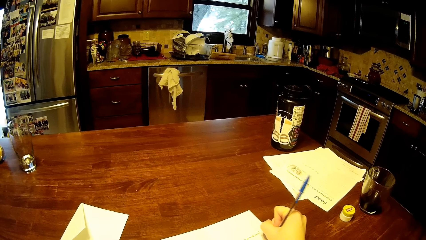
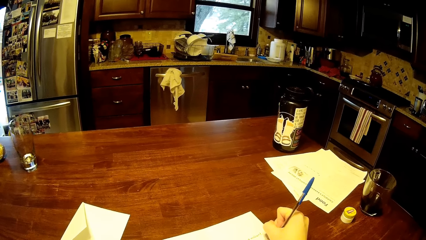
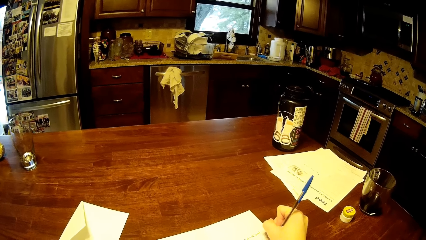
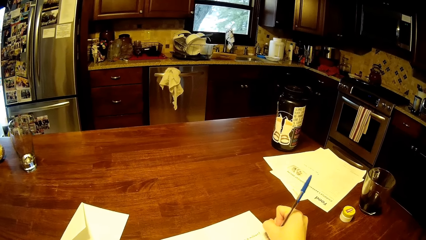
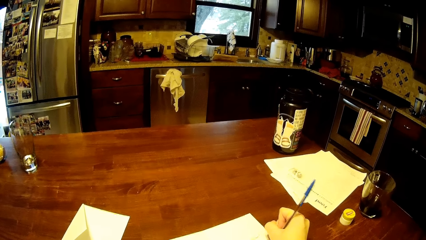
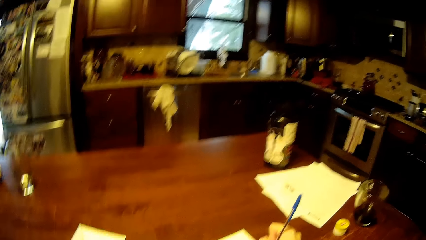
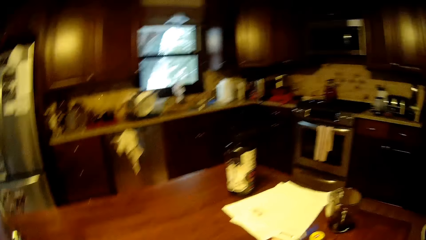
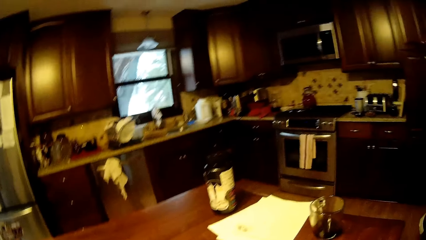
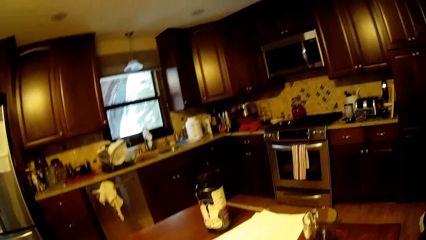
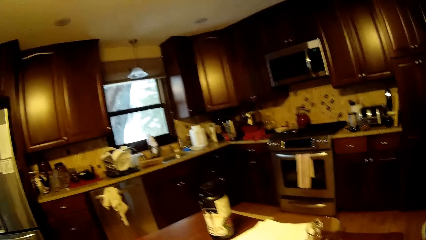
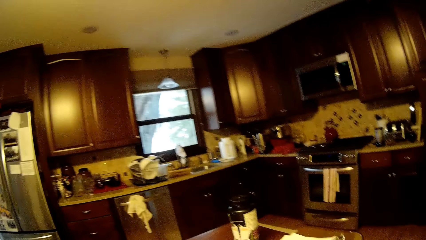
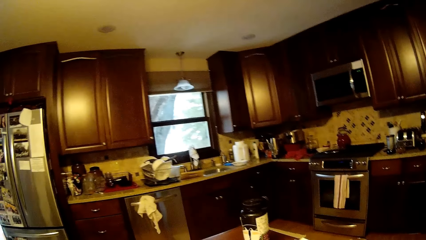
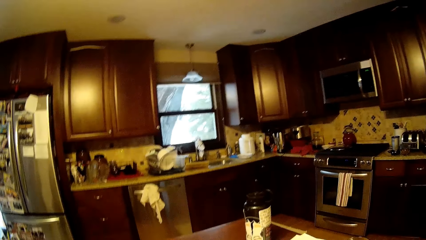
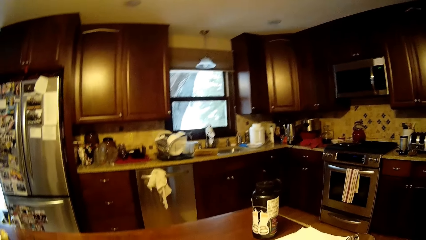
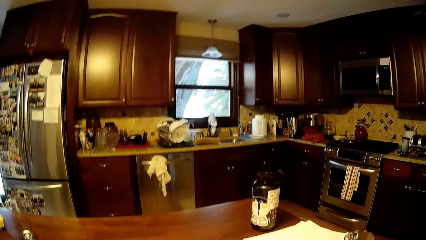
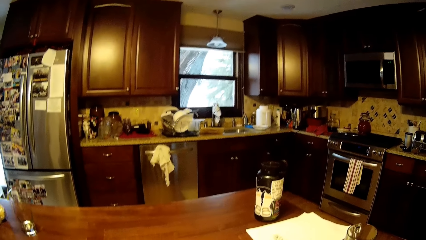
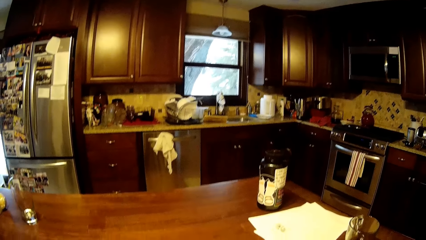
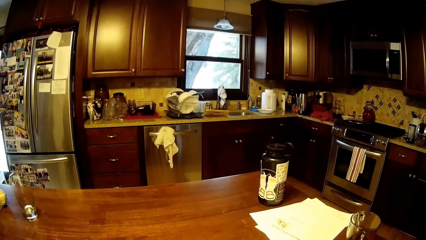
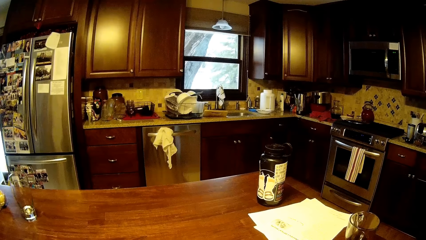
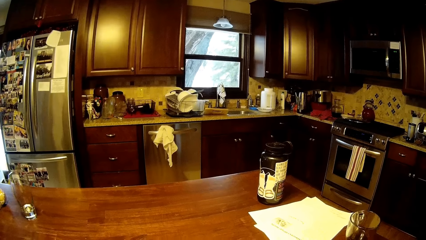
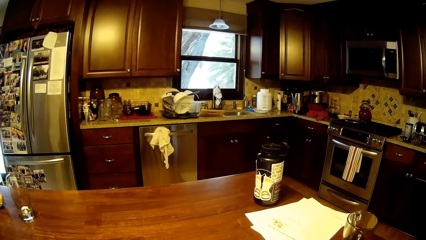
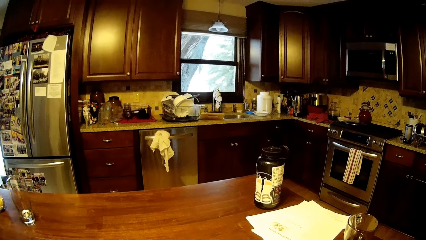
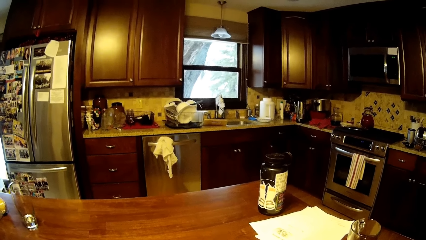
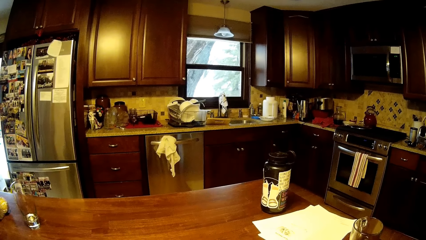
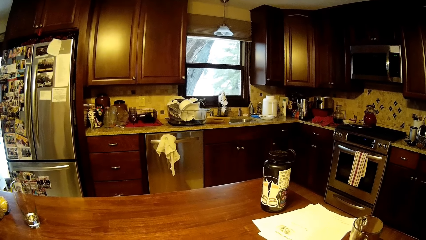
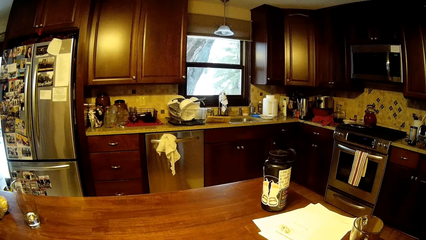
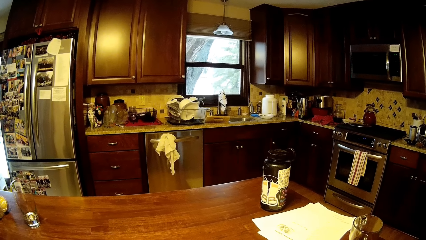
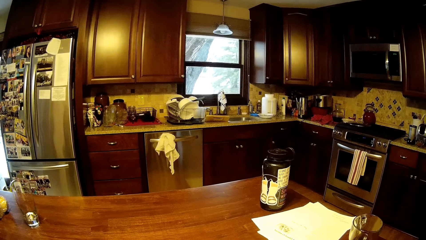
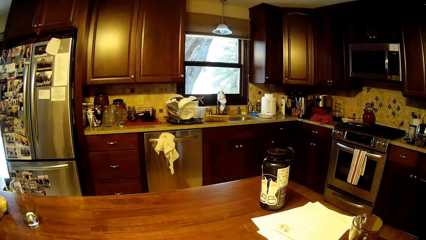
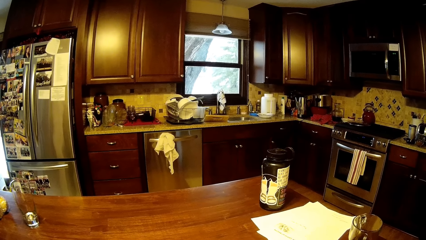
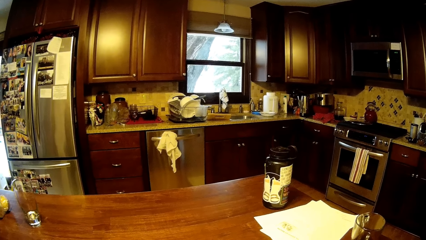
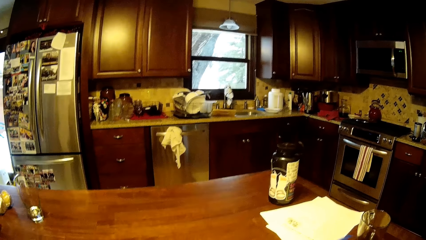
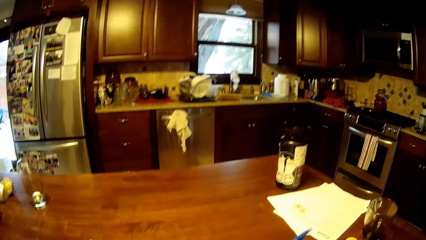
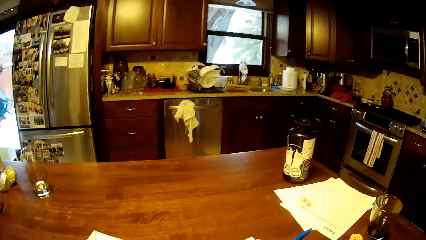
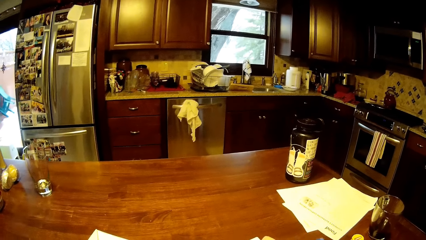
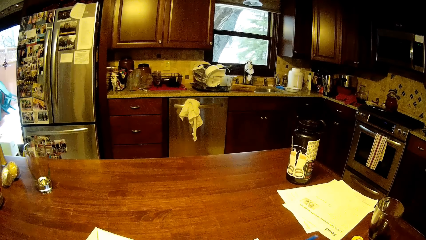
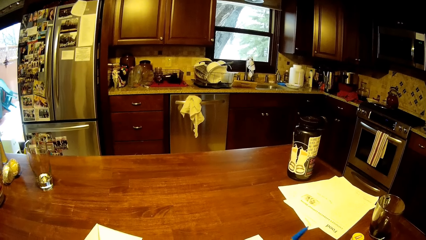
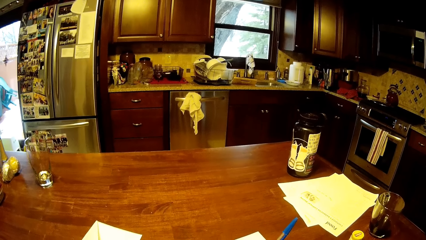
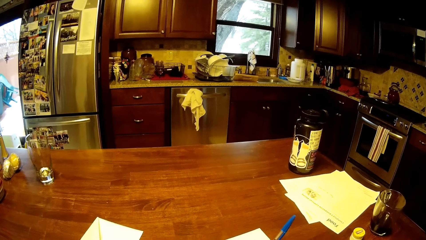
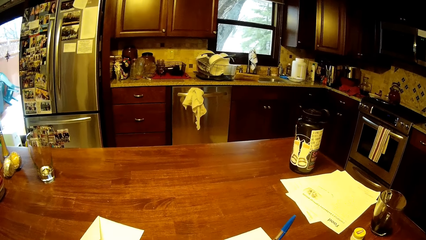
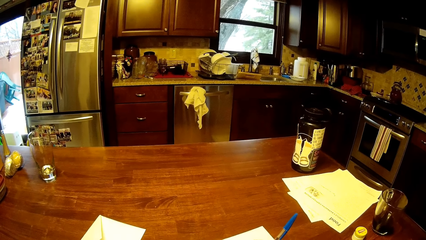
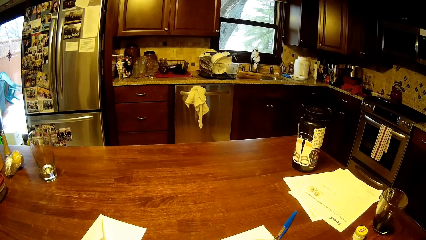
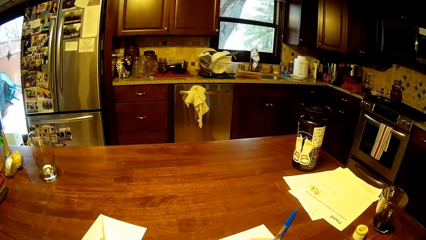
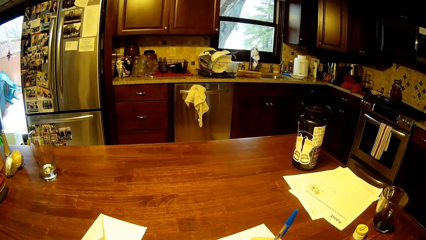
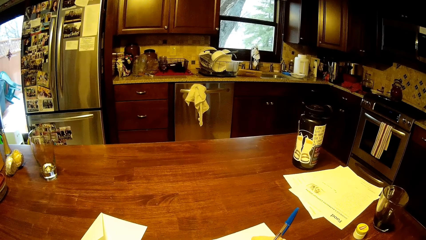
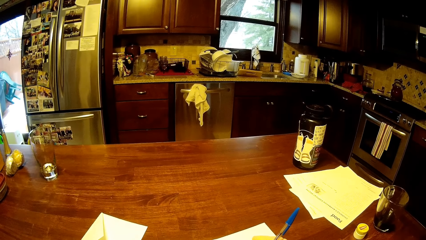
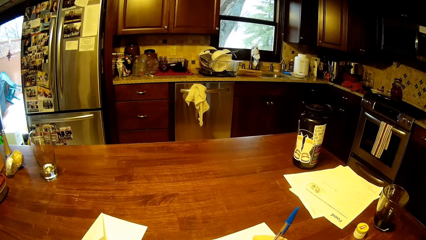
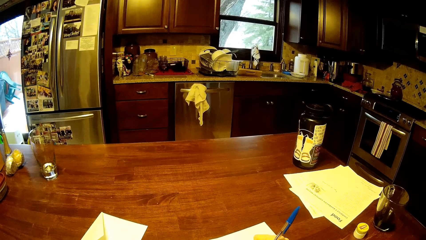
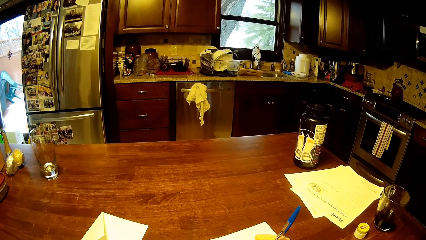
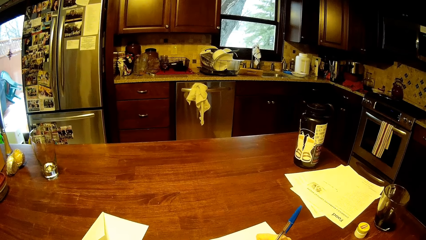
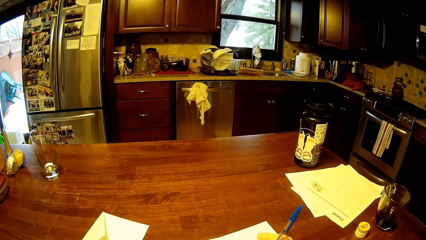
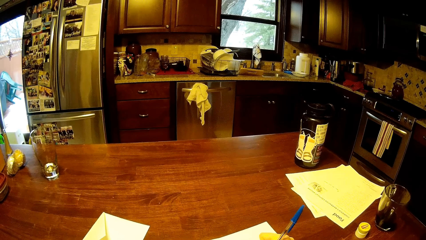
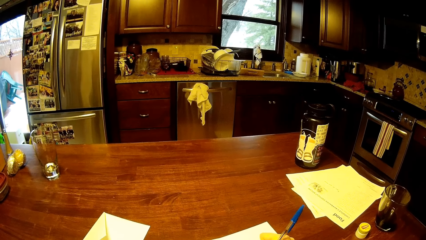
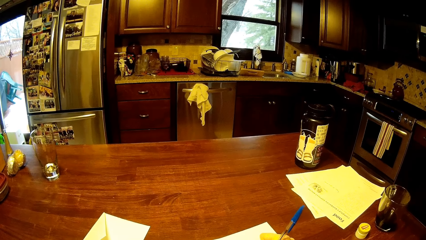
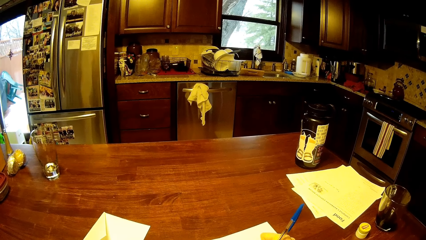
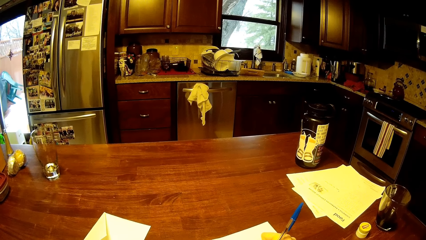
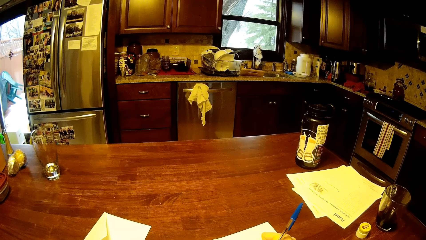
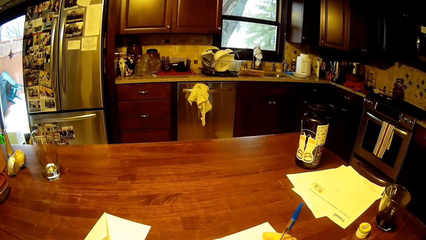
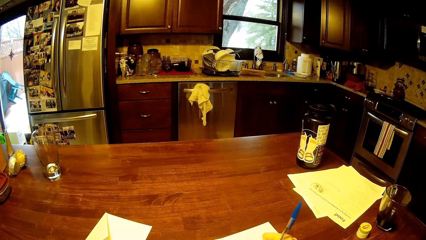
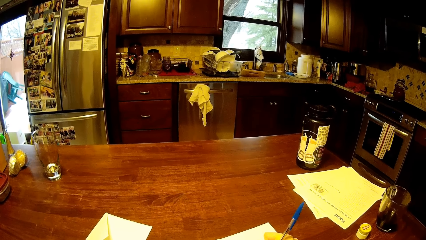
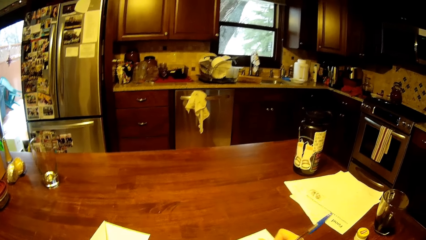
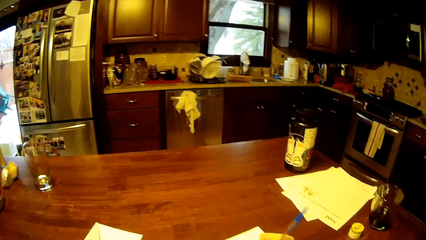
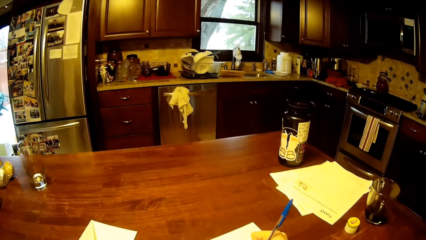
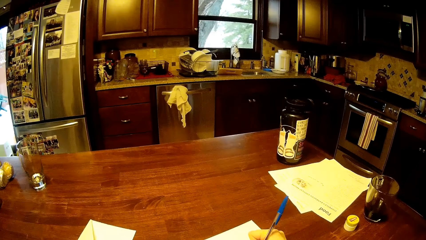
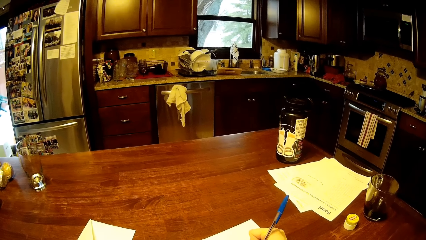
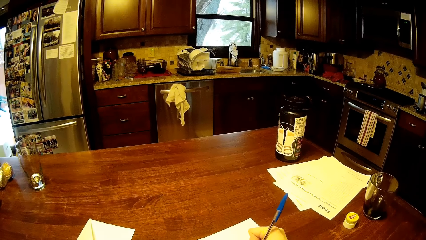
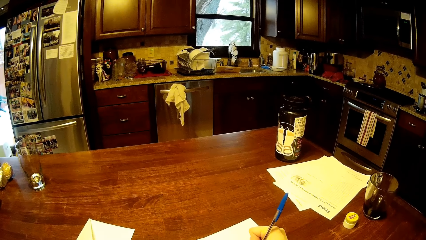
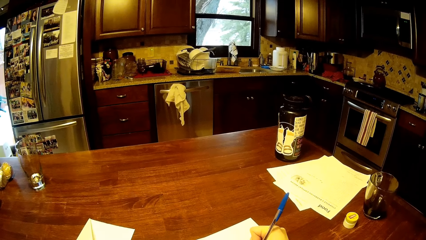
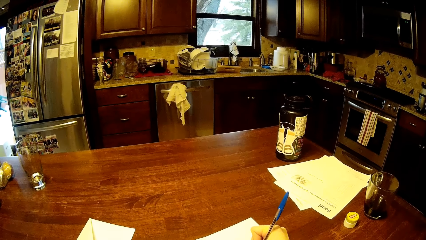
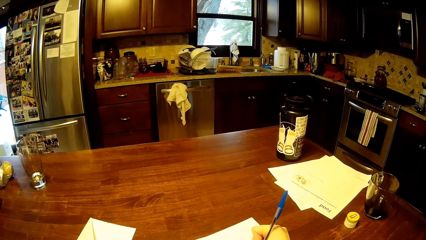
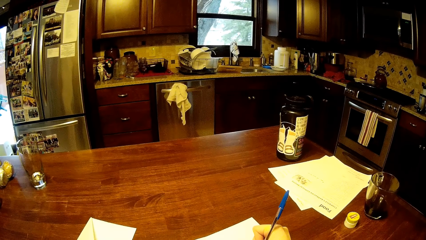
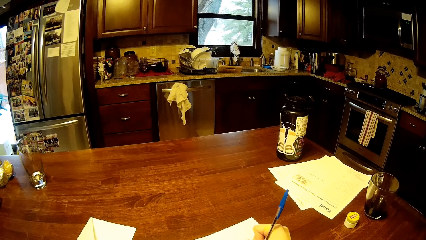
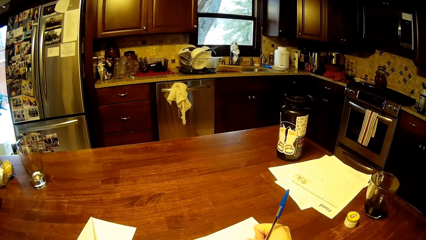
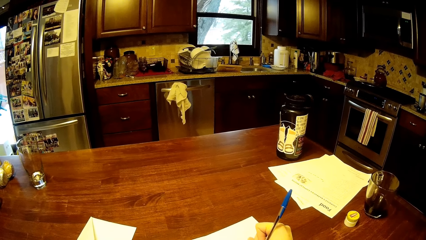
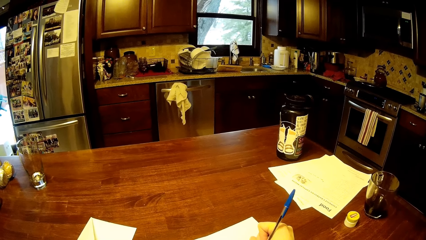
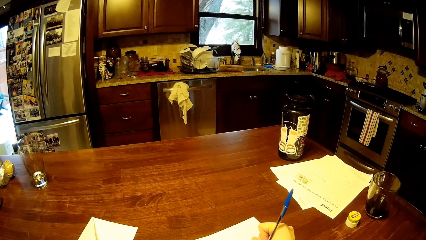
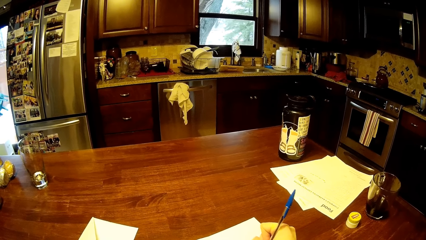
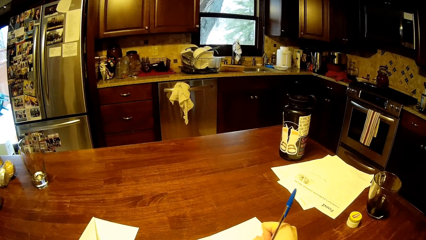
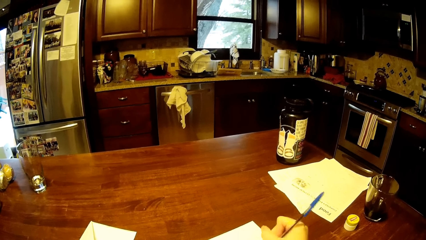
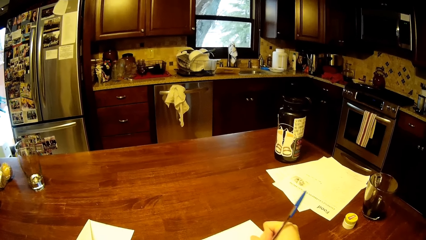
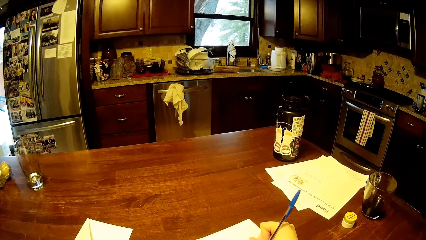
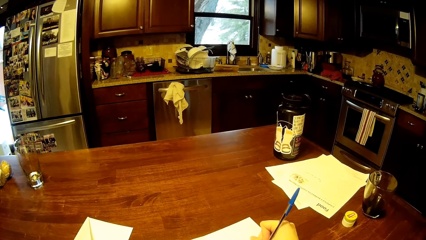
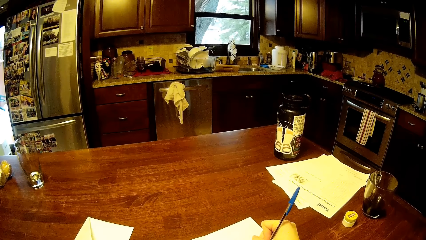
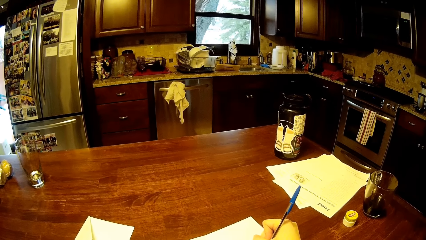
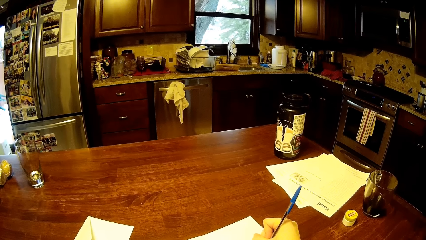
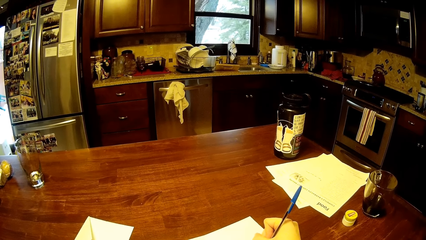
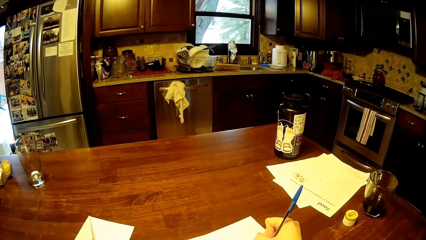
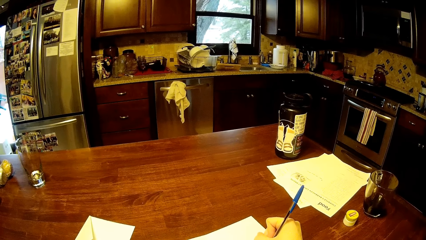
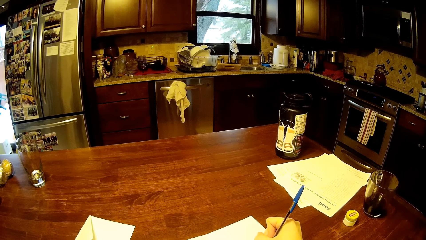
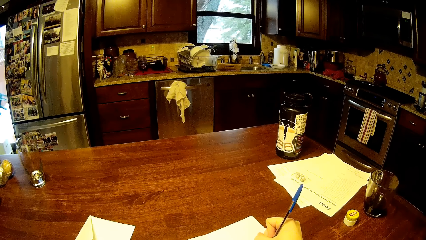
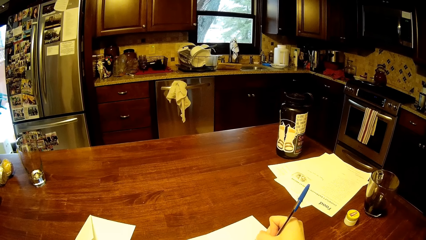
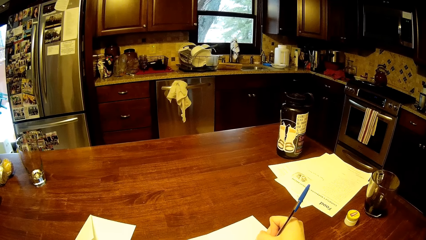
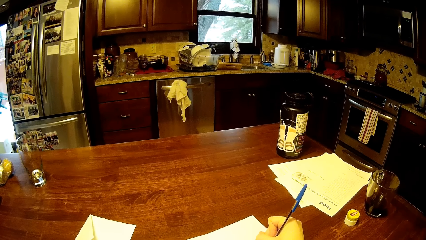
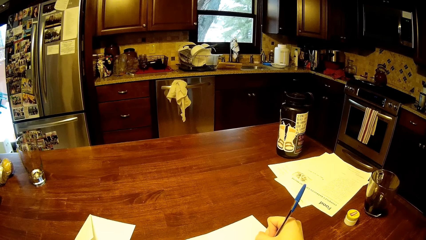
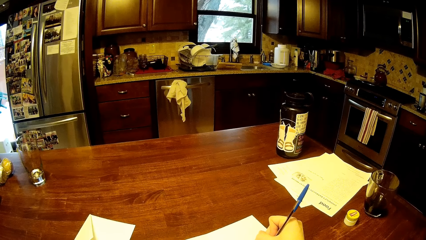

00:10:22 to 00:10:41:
The camera wearer looks around. They write down.
